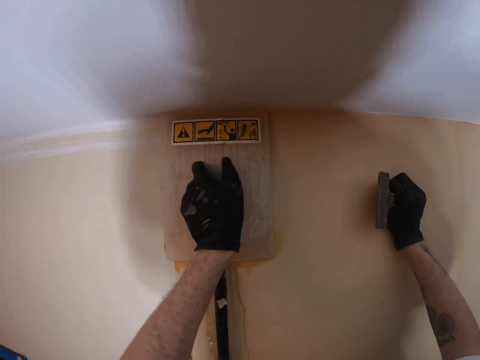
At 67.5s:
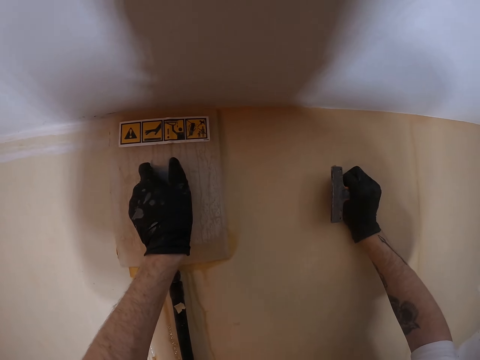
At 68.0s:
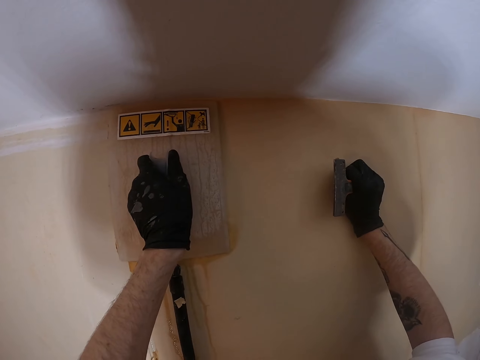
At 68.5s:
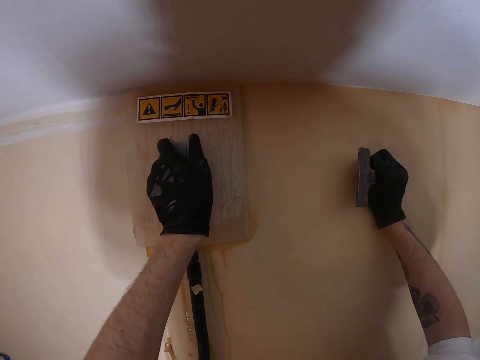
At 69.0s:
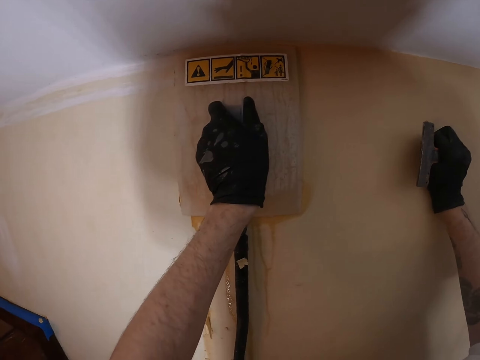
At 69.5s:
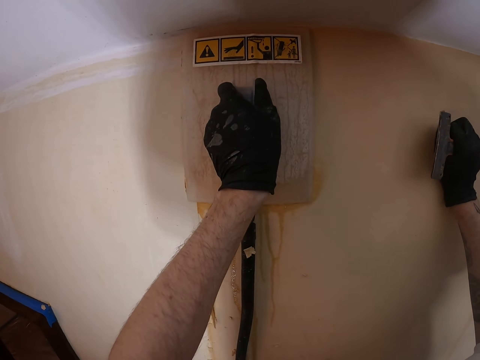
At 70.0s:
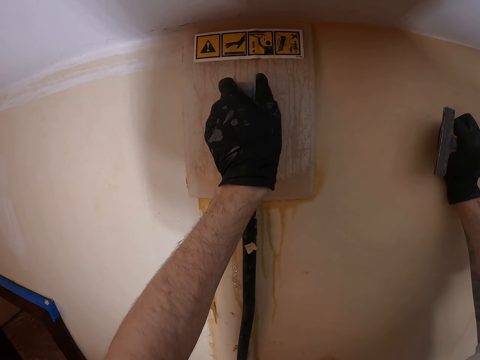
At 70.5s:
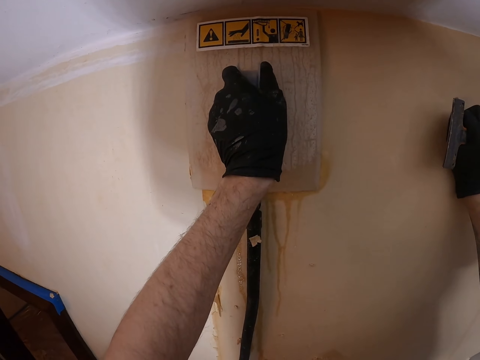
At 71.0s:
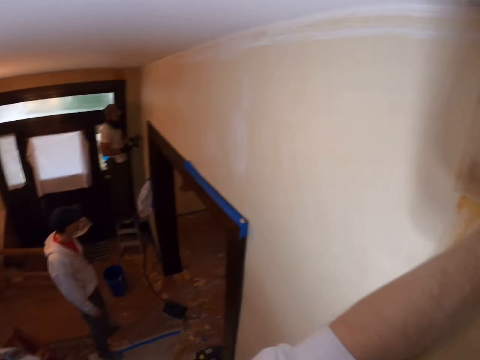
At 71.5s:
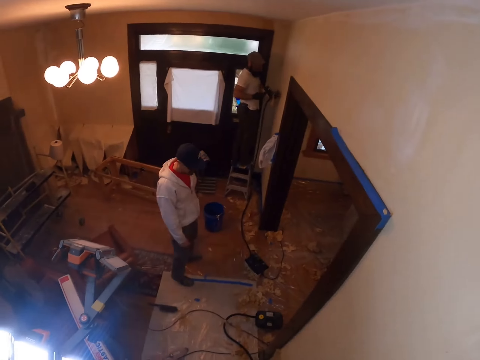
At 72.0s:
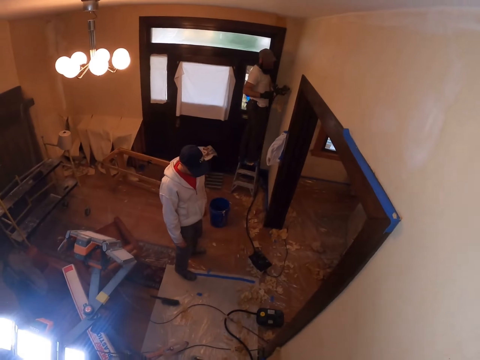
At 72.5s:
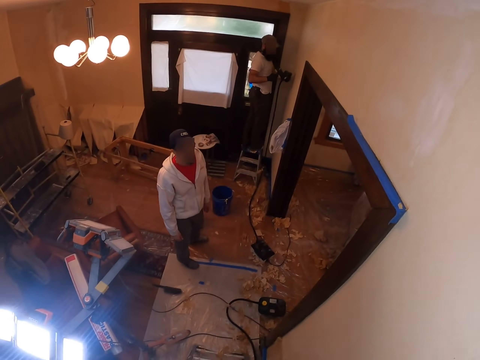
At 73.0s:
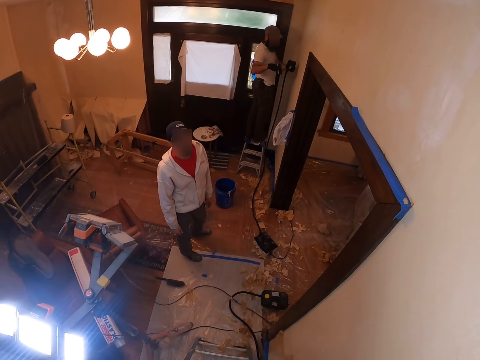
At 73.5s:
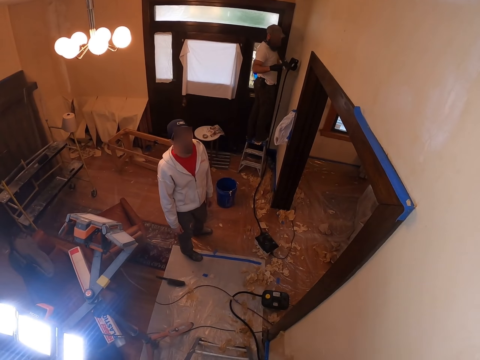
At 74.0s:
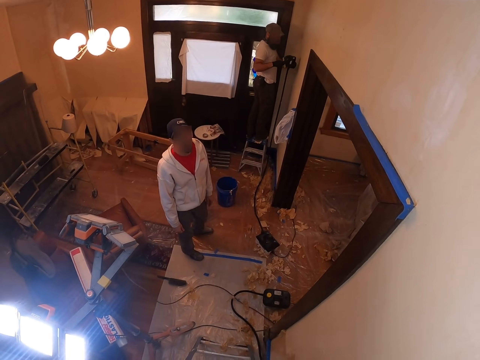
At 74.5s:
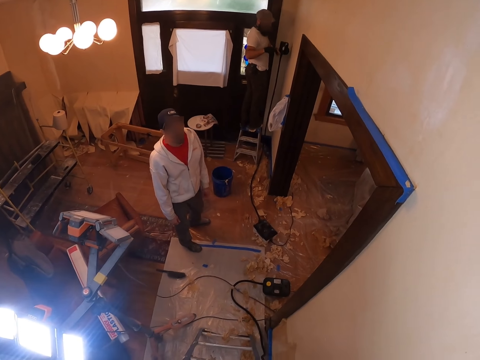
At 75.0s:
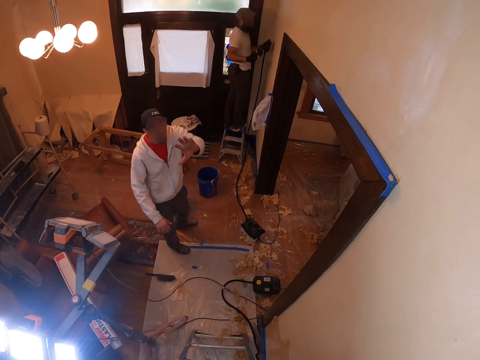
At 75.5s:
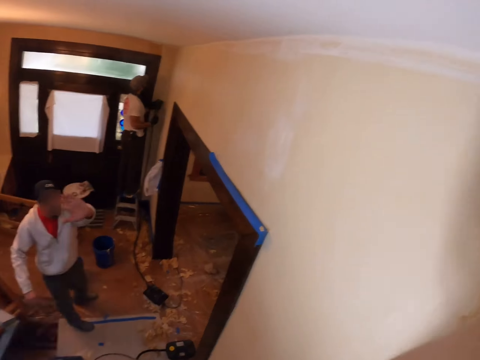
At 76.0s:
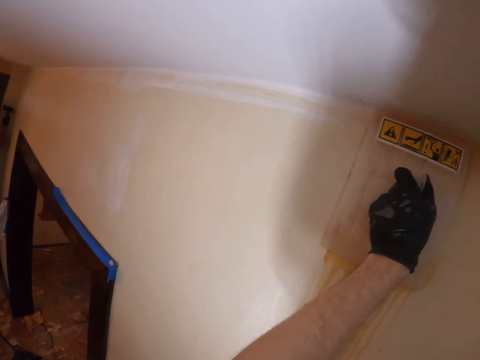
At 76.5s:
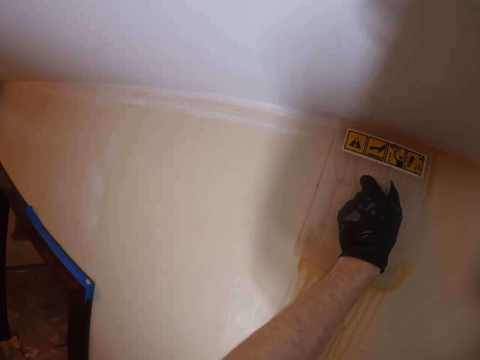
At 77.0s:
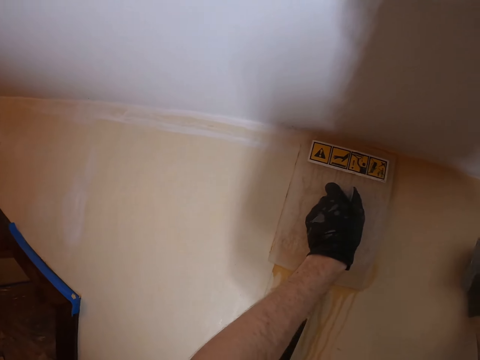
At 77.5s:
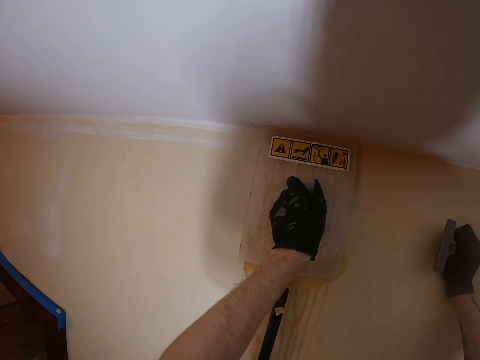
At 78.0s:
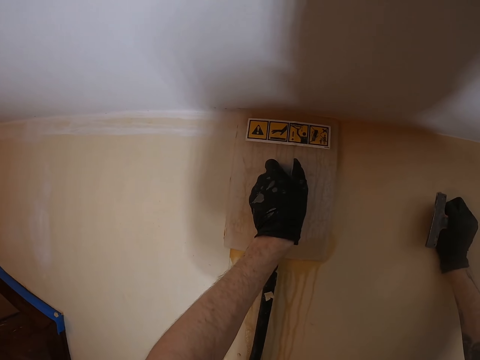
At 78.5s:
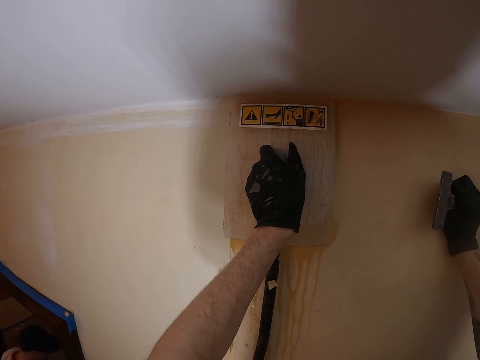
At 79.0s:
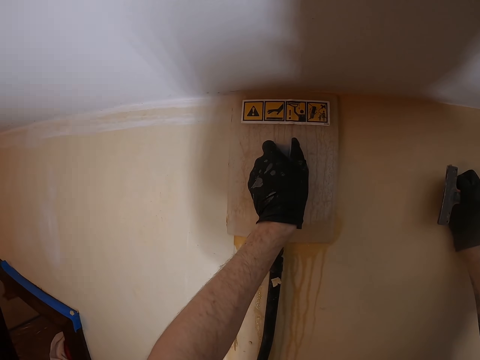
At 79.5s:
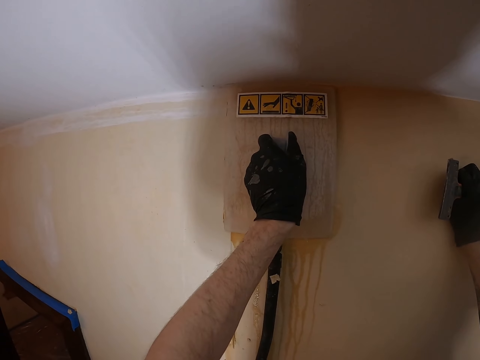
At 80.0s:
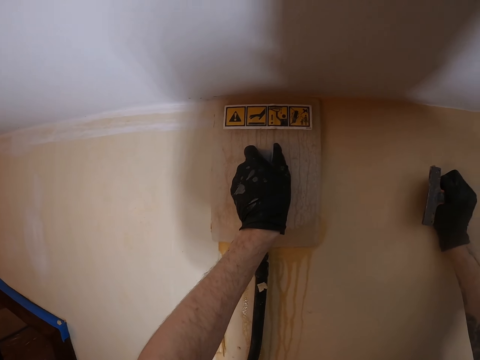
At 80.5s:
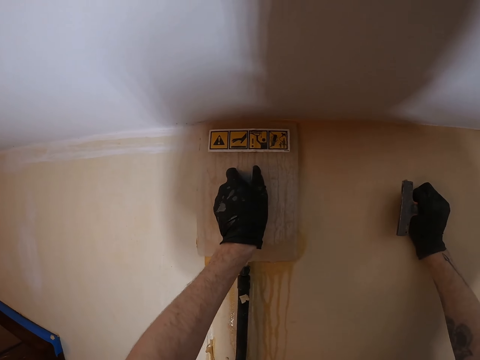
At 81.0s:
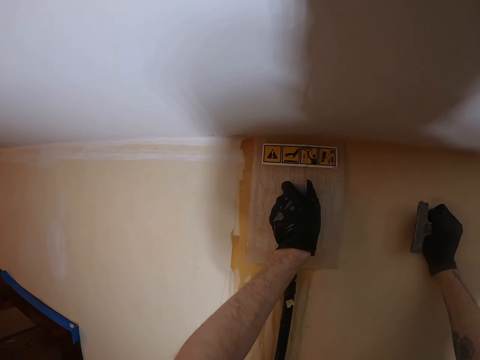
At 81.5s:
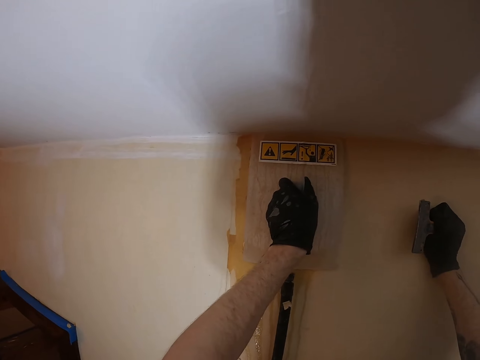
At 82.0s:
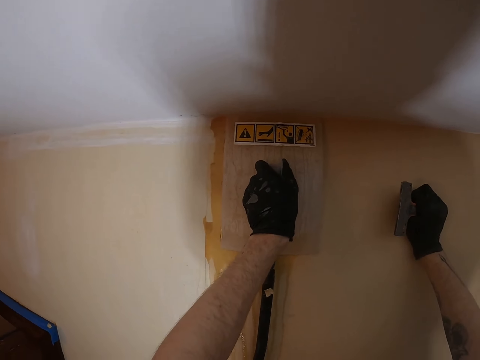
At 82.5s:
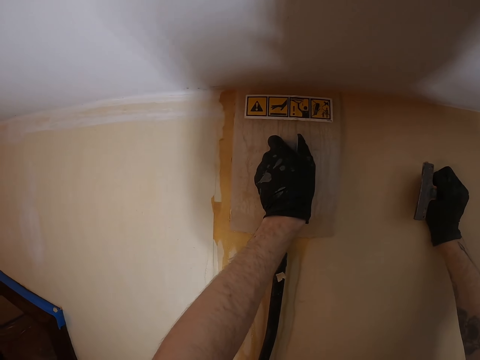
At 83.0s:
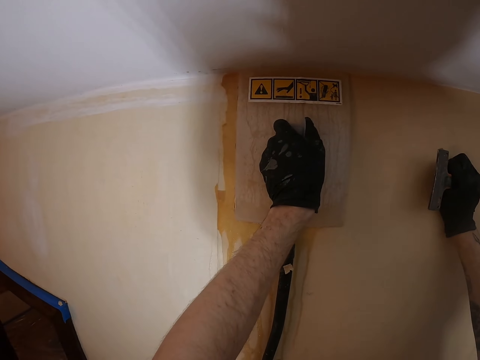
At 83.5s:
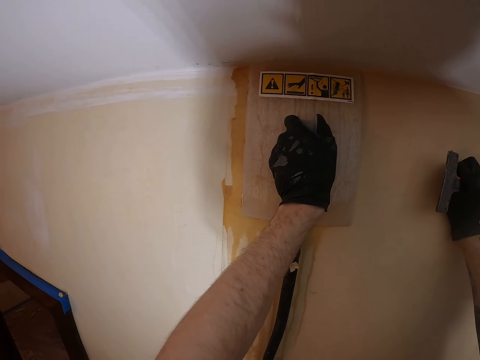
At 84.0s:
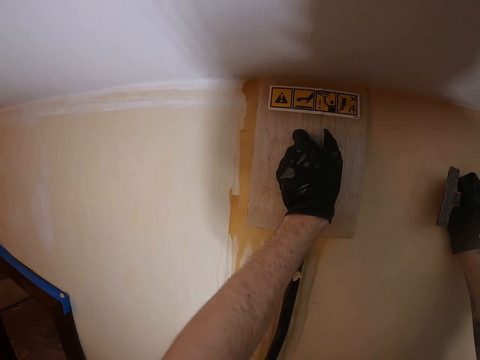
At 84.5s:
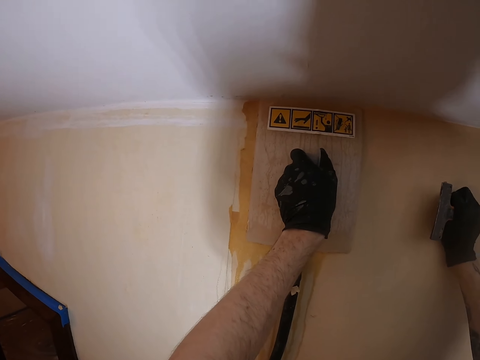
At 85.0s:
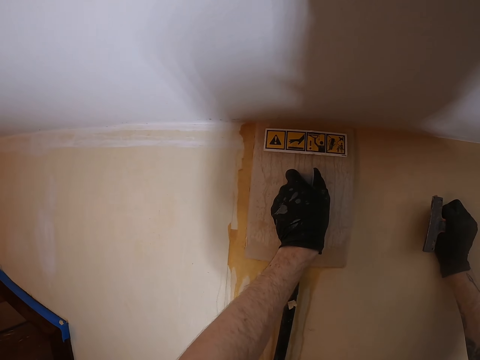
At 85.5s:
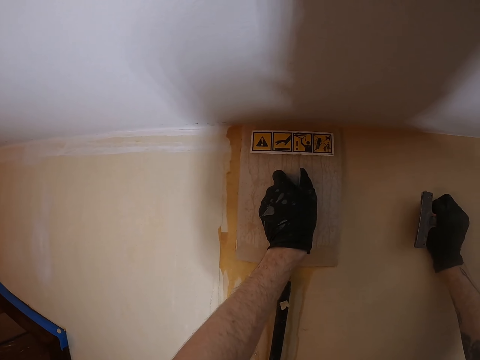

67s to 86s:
A man looks at the camera wearer. The man communicates to the camera wearer and waves his hands. The camera wearer looks at something. They reposition the plaster smoother.

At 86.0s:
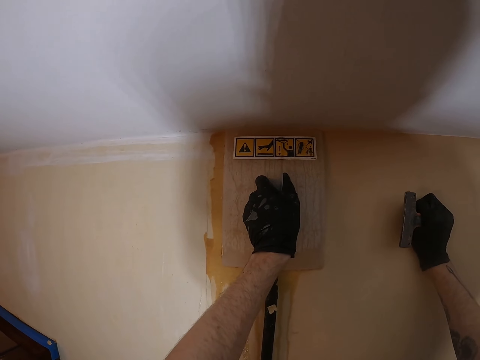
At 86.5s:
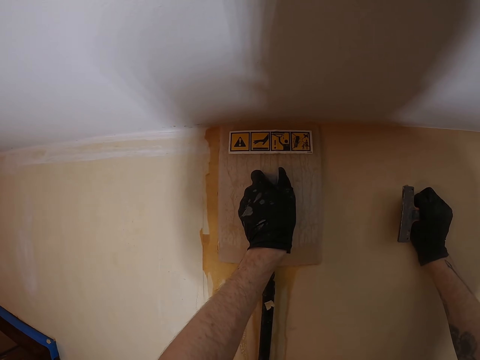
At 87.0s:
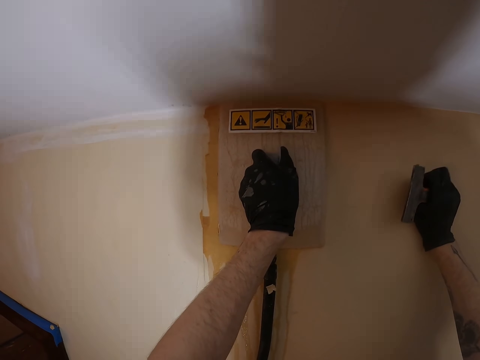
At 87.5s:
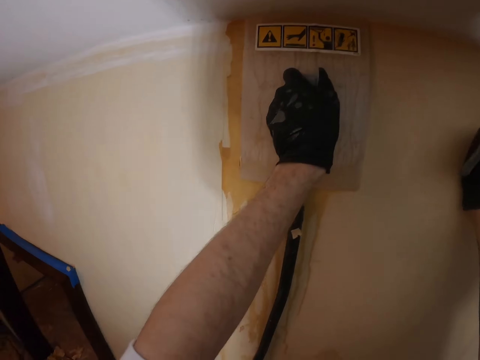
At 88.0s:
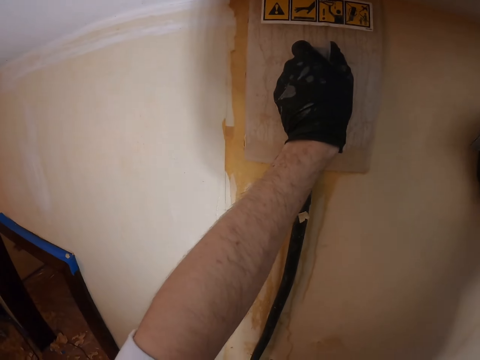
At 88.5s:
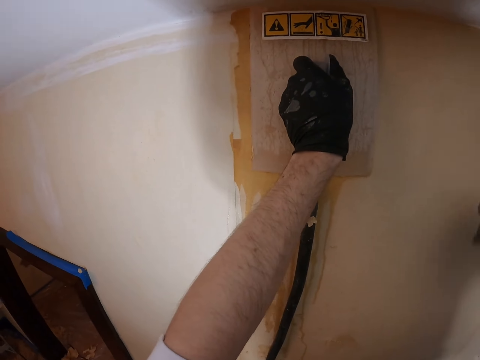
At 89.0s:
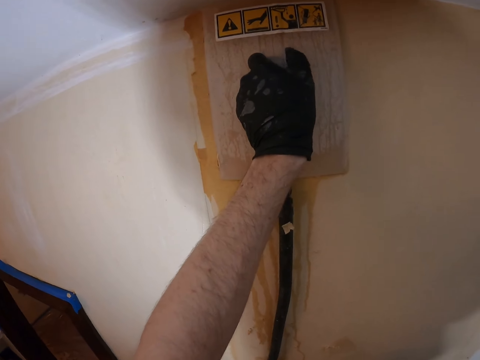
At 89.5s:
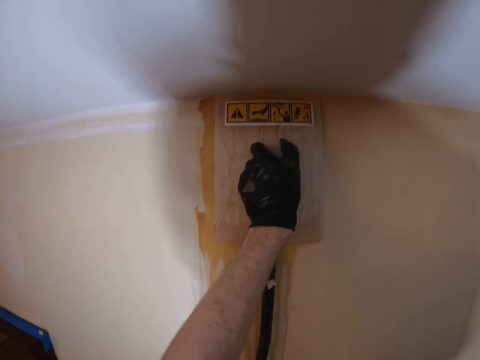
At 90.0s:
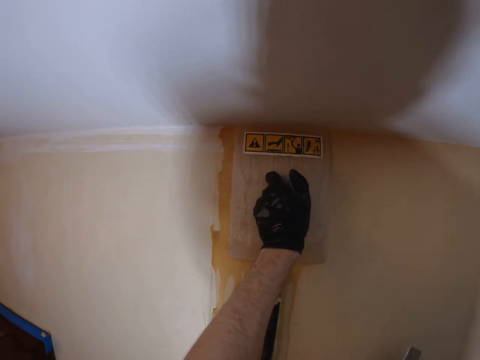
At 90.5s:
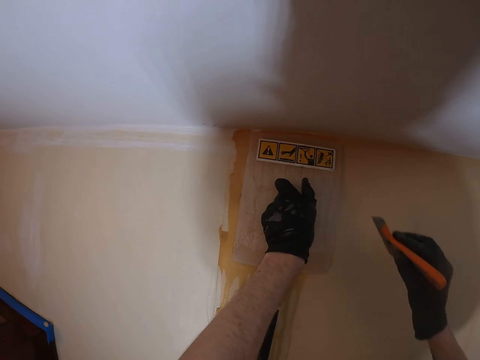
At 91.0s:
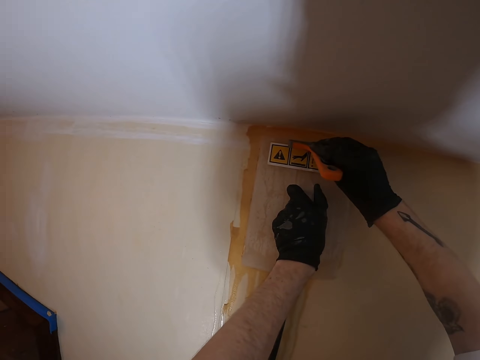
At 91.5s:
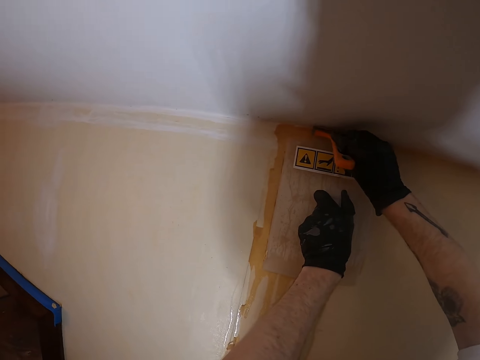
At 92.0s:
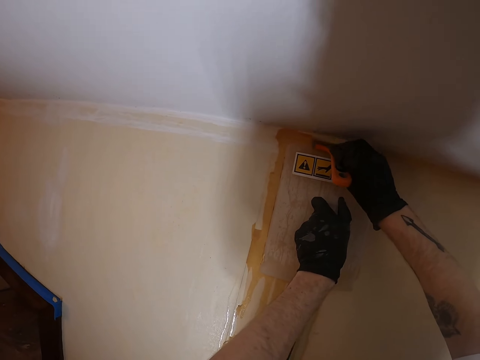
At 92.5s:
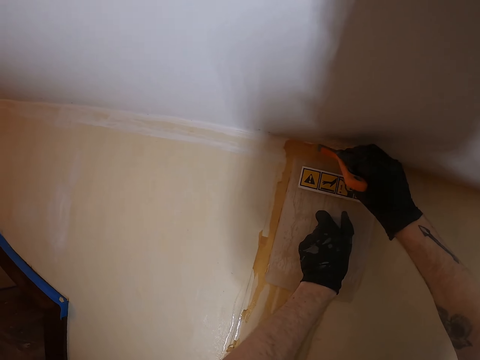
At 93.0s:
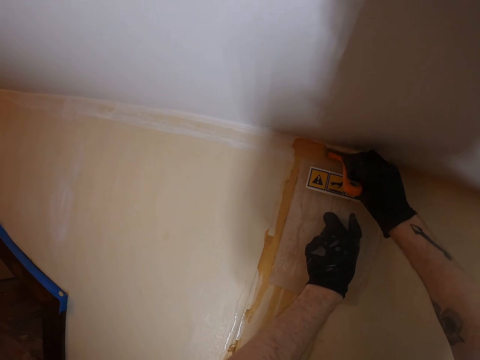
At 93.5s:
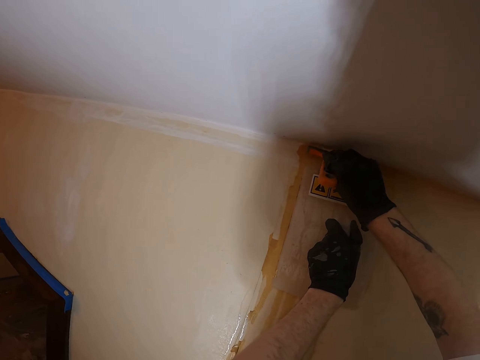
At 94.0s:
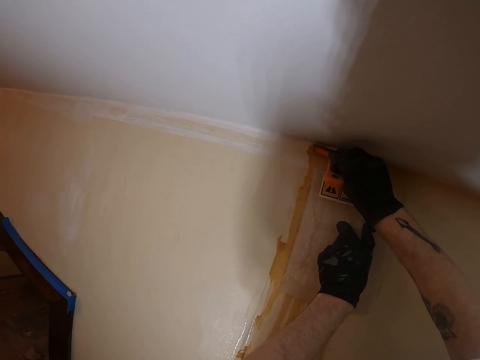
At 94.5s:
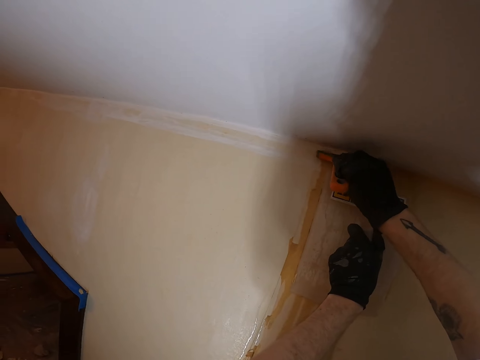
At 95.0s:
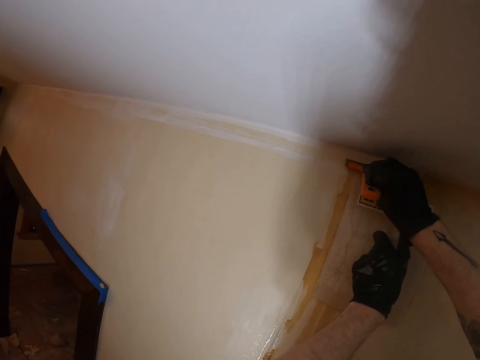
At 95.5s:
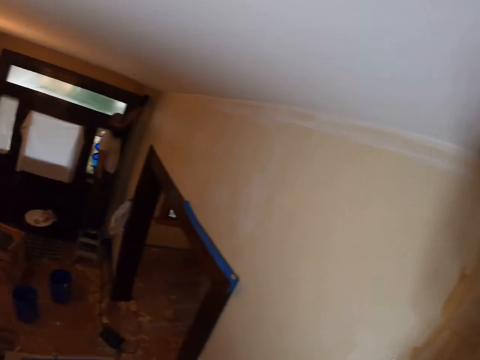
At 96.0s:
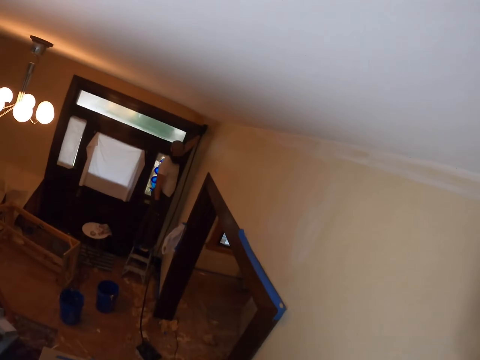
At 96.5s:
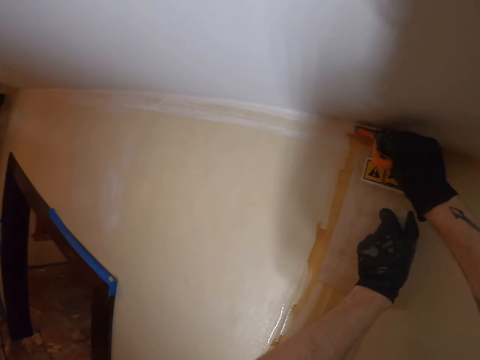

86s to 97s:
The camera wearer removes the paint from the wall.
